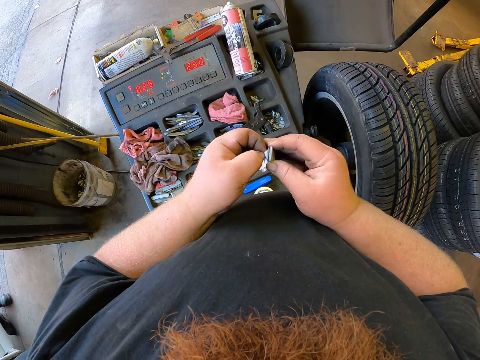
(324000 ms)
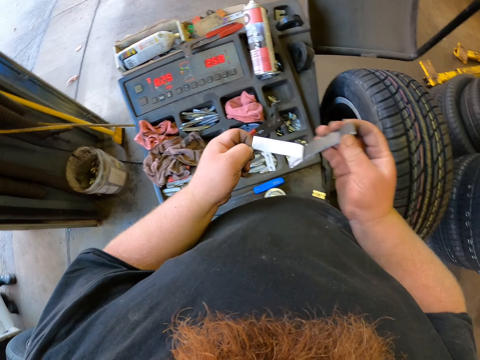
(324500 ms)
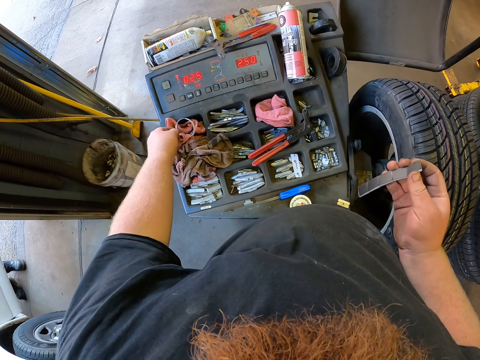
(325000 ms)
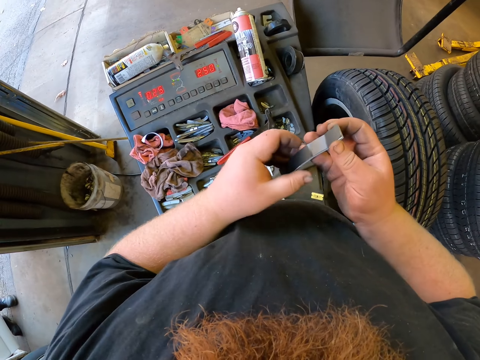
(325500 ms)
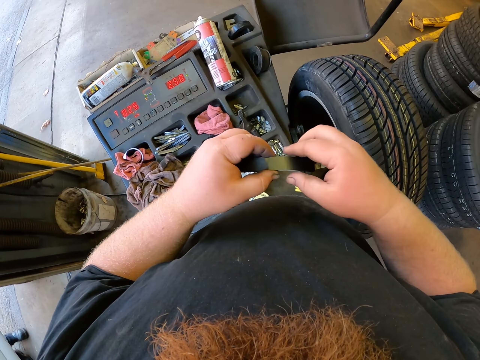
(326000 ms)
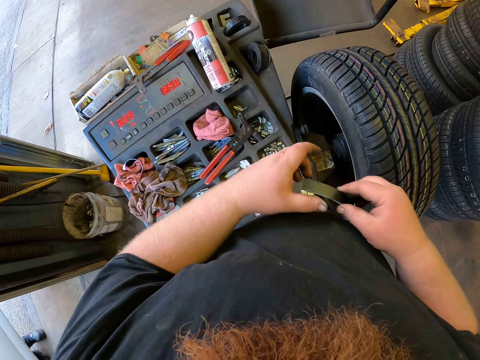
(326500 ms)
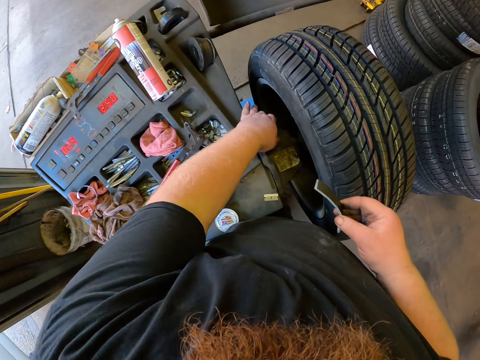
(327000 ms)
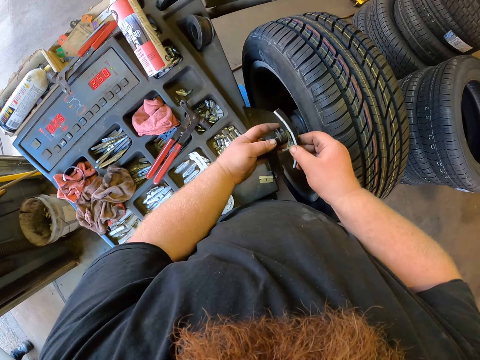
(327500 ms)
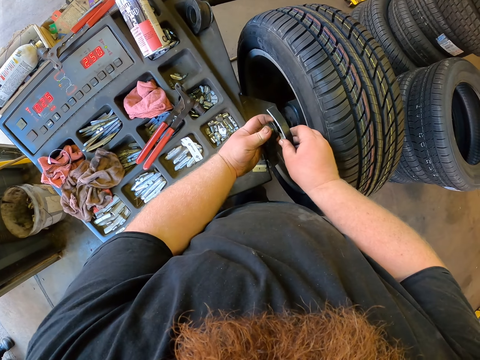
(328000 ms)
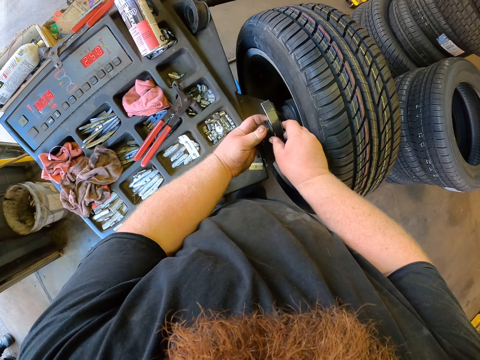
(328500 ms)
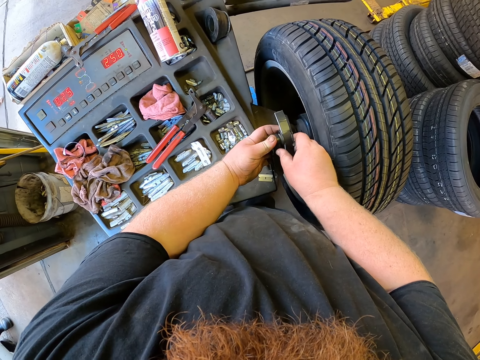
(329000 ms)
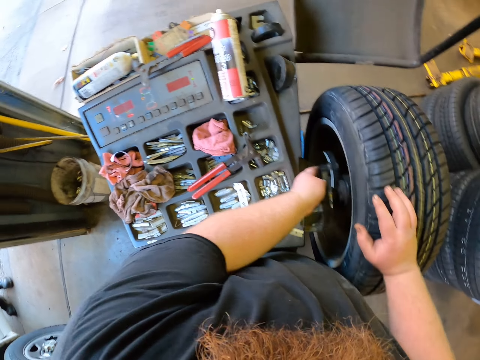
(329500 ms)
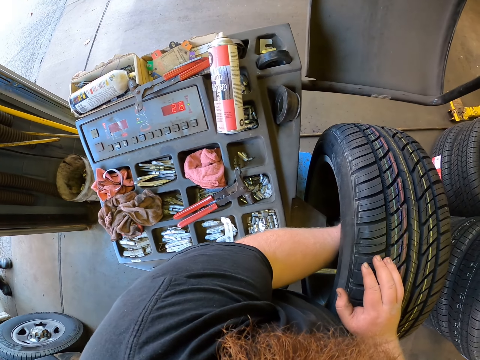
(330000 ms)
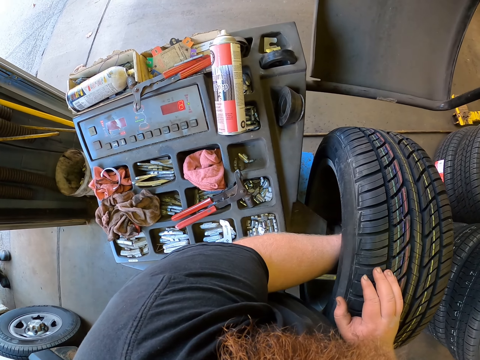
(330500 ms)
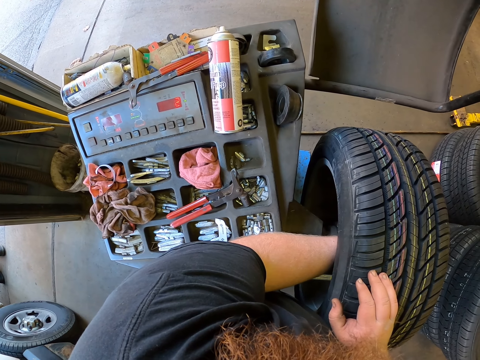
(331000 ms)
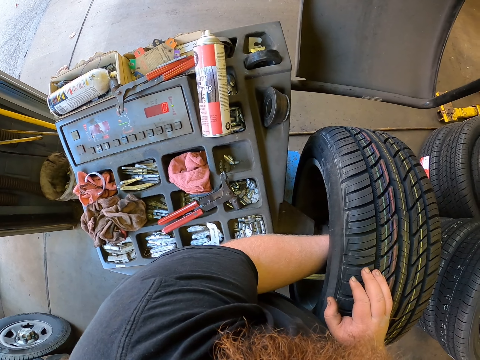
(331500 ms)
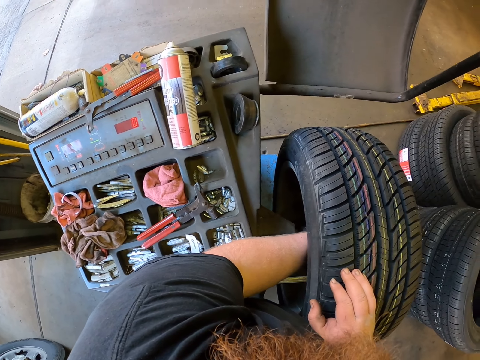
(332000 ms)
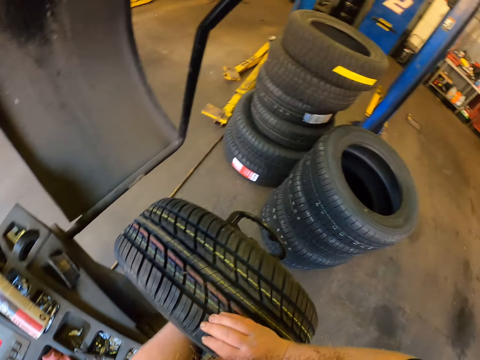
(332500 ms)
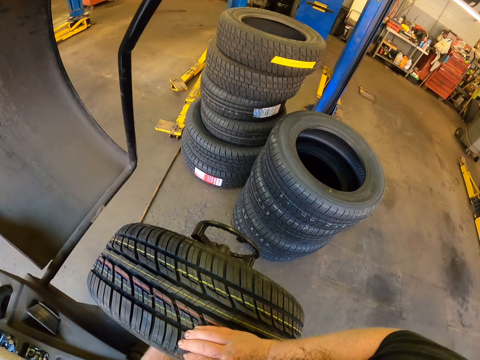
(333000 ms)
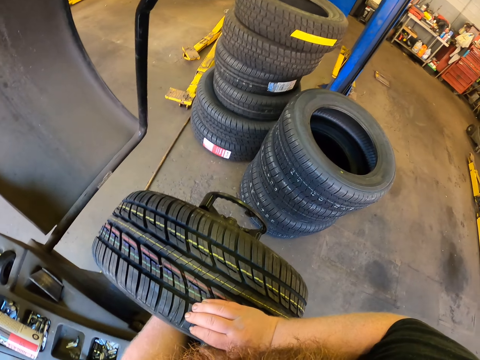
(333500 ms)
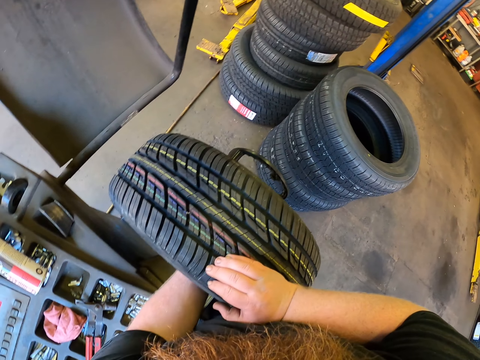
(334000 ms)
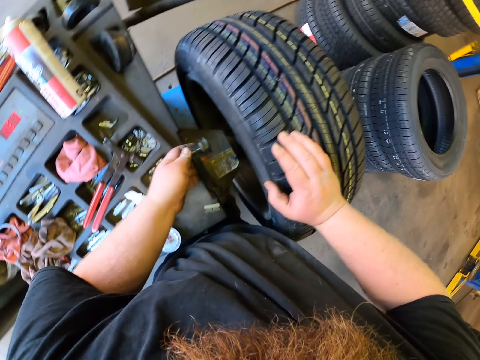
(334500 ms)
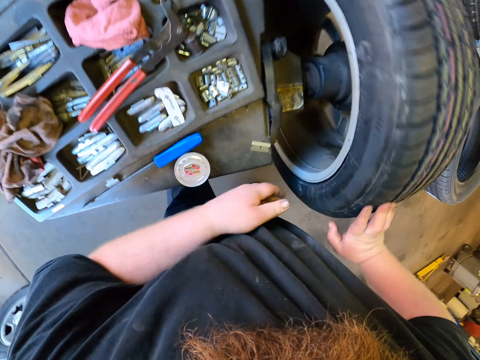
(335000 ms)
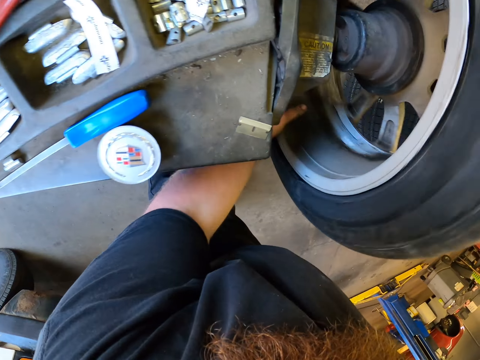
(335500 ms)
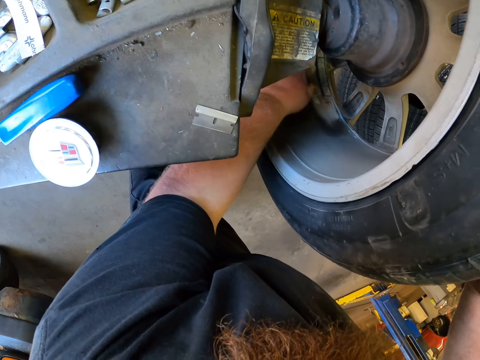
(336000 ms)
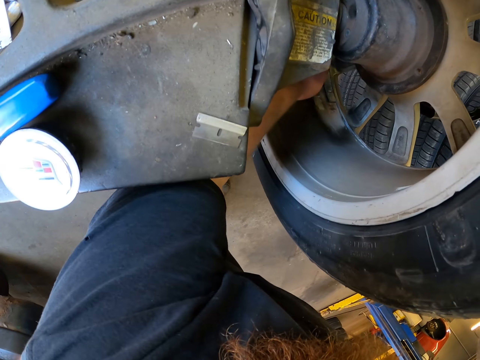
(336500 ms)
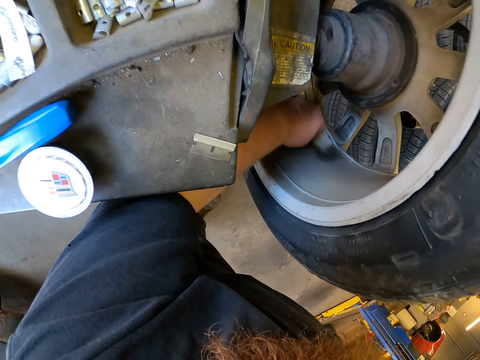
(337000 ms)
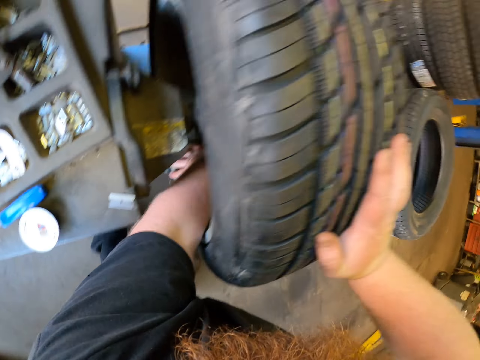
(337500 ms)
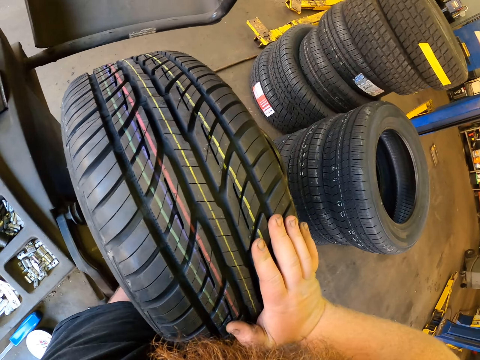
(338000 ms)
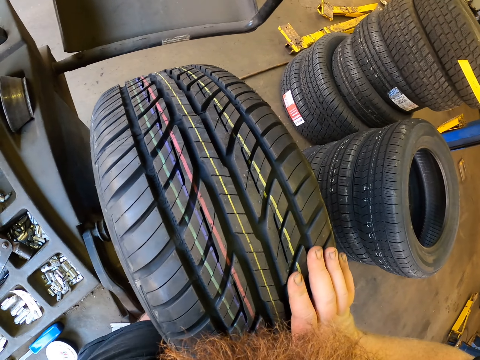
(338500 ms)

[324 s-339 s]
The camera wearer throws paper down. They pick something. They stick the object to the wheel balancing machine. They hold the object against the wheel. They put the object in the wheel. They turn the wheel.

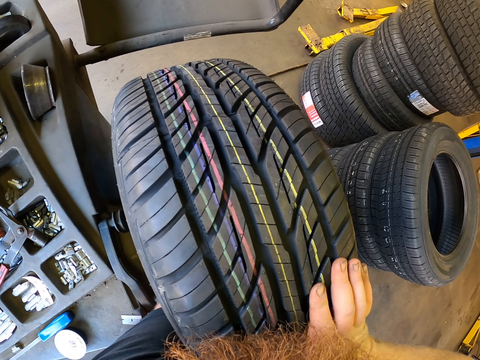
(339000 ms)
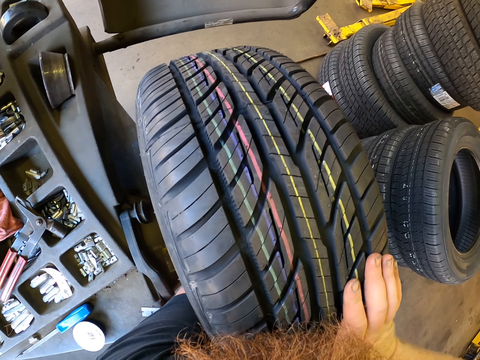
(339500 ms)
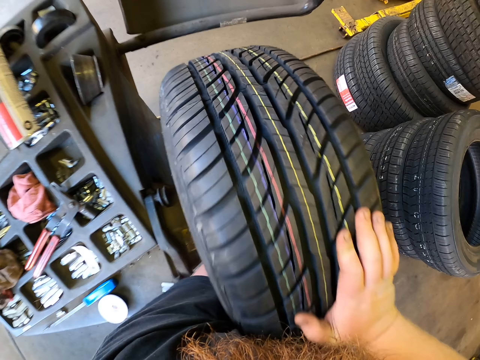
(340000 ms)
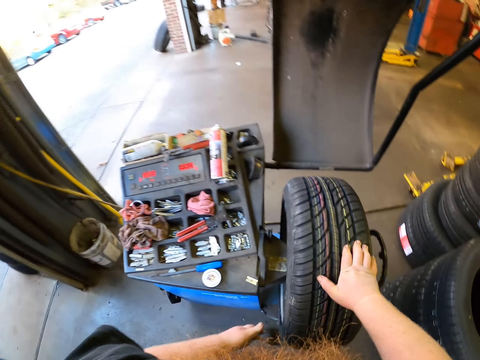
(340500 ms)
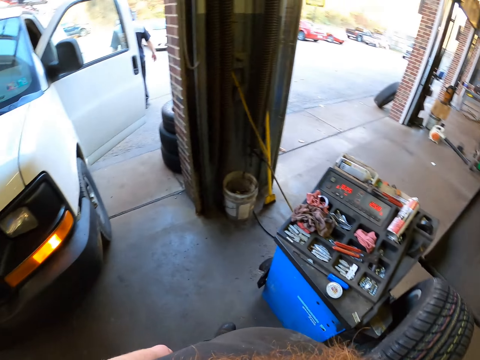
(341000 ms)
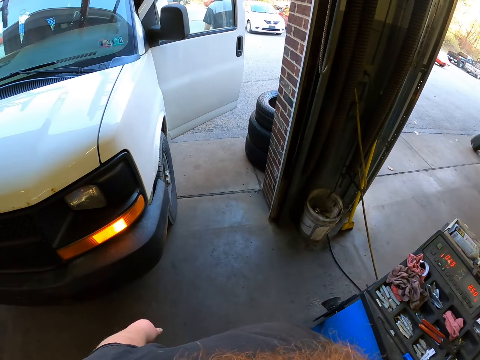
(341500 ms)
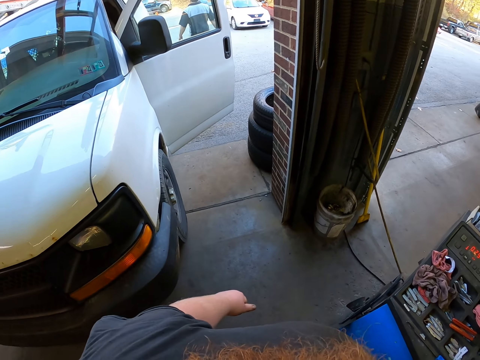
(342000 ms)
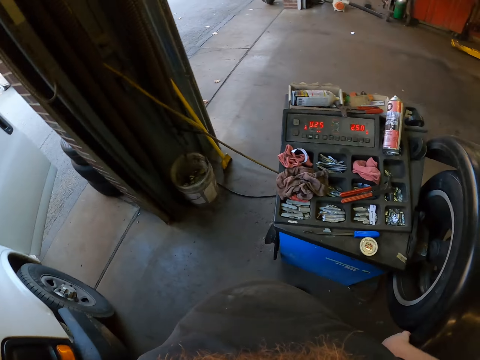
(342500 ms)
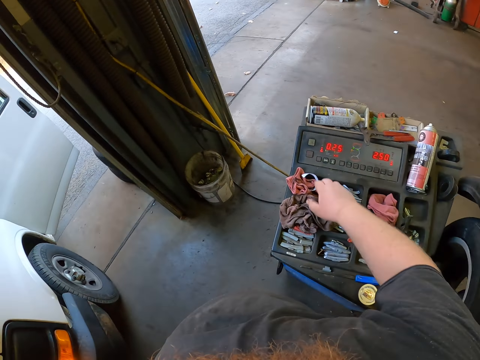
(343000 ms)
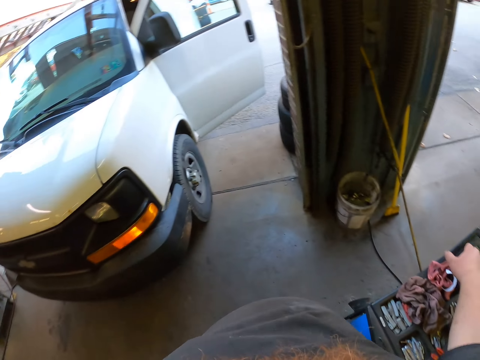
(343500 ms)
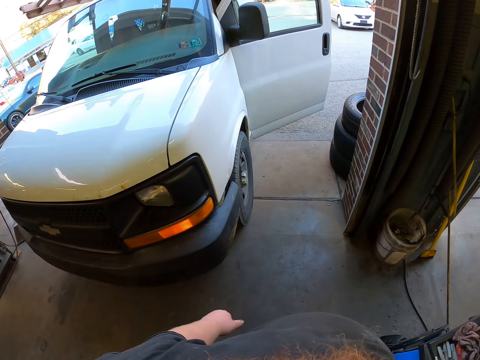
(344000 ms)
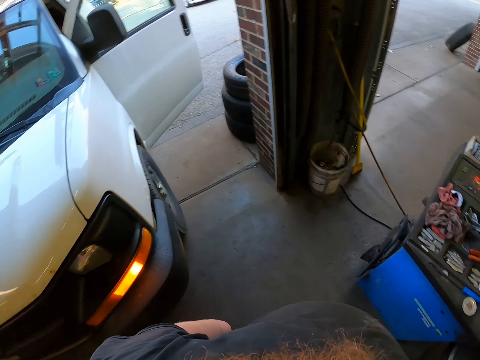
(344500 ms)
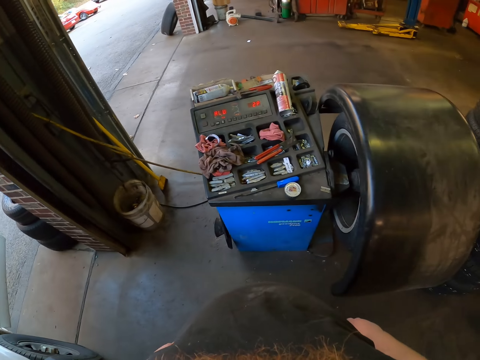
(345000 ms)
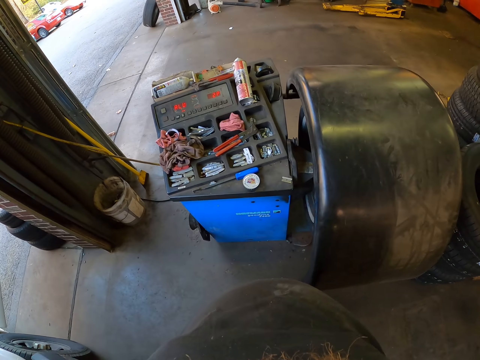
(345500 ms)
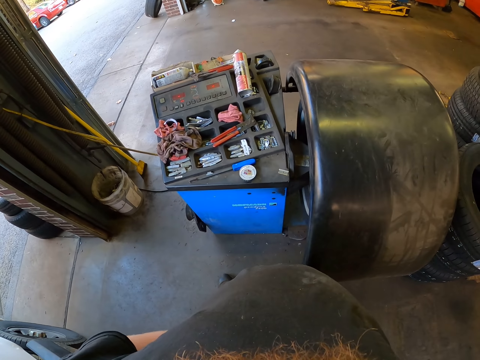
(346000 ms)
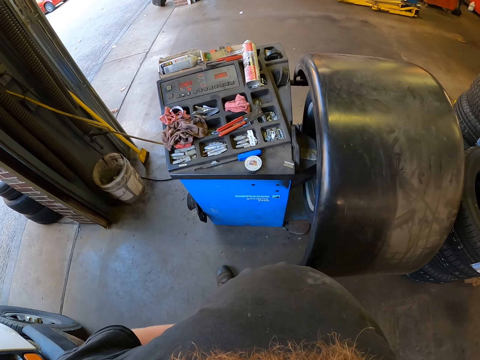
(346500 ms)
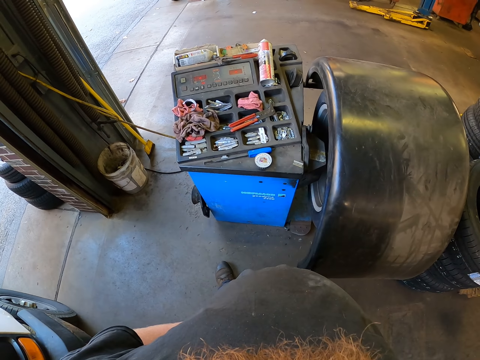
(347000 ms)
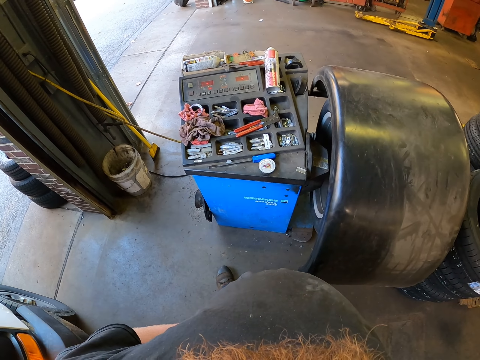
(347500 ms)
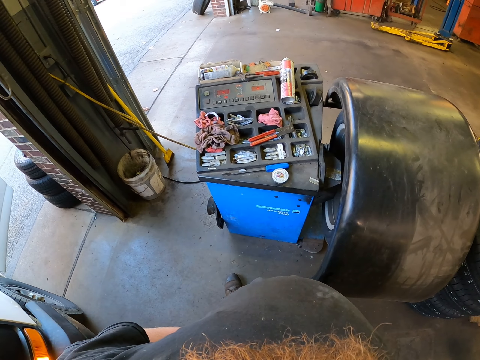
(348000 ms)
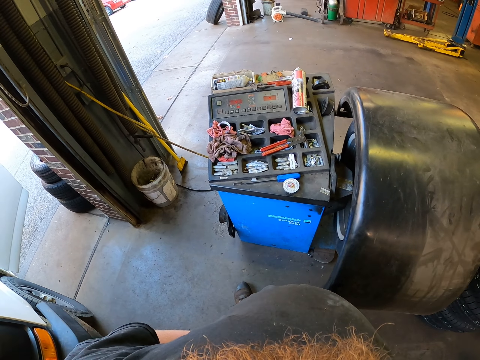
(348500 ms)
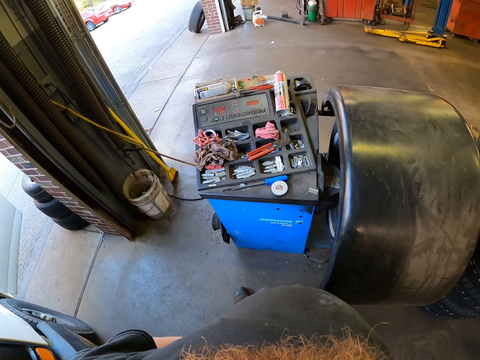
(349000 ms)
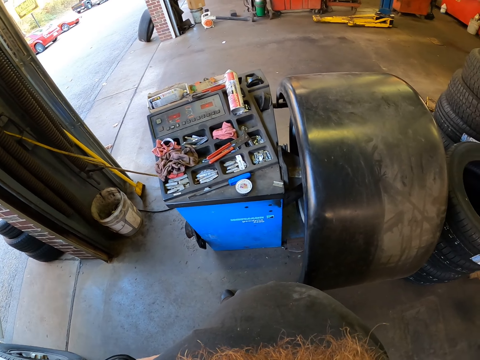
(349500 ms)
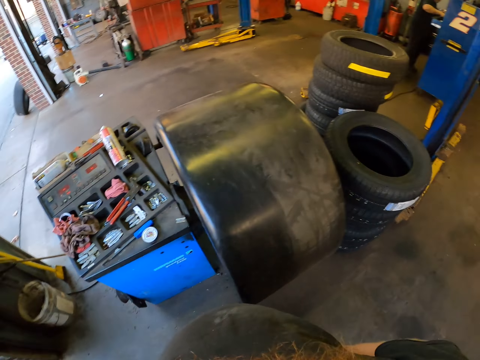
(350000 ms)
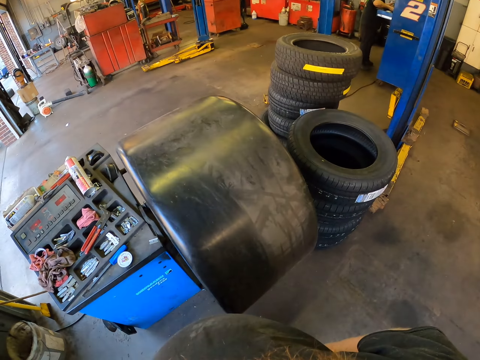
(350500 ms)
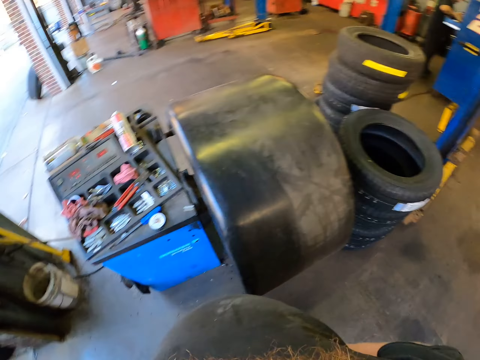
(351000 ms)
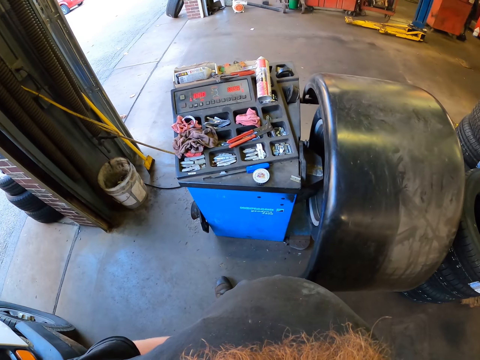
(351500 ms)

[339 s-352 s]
The camera wearer closes the wheel balancing machine cover. They press a button on the wheel balancing machine. They stand in the garage.
